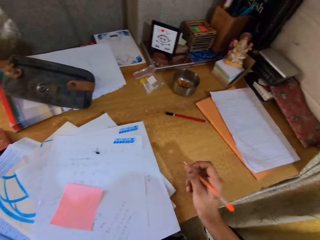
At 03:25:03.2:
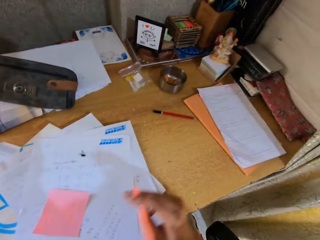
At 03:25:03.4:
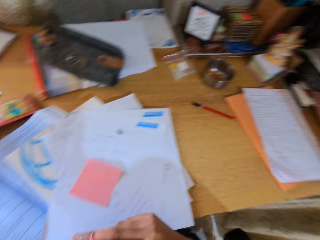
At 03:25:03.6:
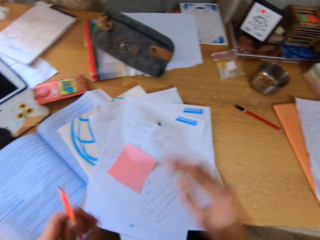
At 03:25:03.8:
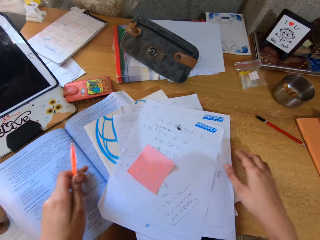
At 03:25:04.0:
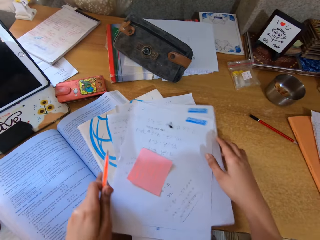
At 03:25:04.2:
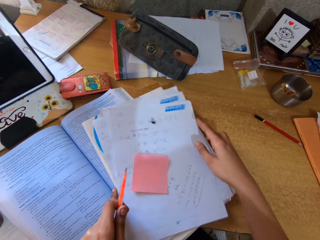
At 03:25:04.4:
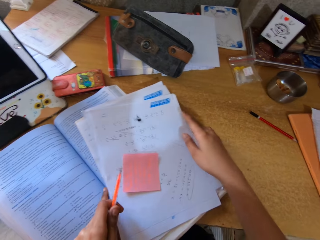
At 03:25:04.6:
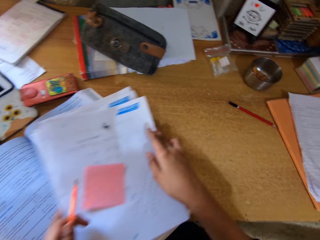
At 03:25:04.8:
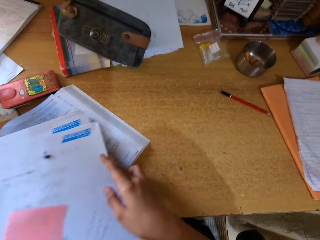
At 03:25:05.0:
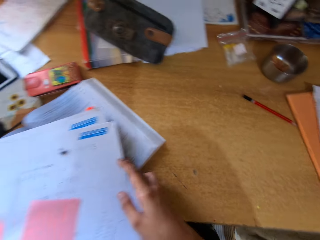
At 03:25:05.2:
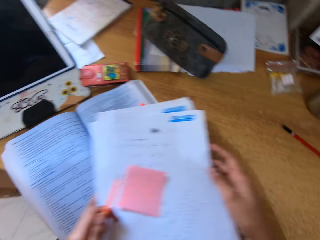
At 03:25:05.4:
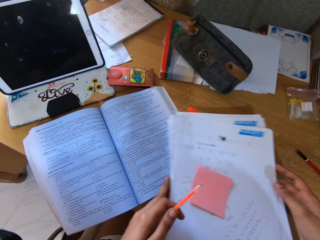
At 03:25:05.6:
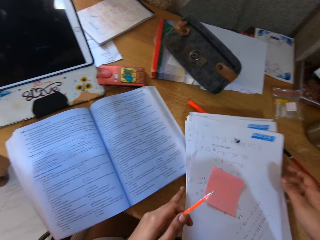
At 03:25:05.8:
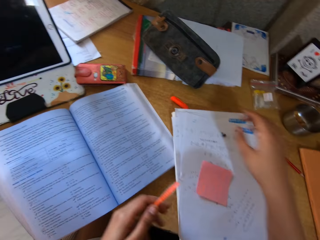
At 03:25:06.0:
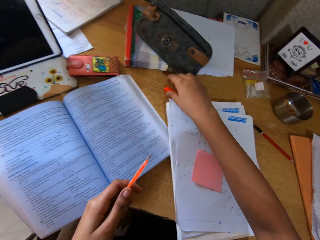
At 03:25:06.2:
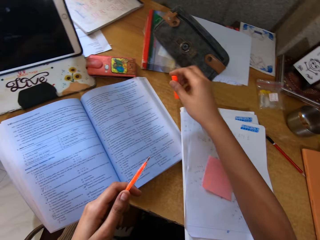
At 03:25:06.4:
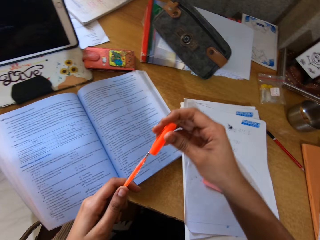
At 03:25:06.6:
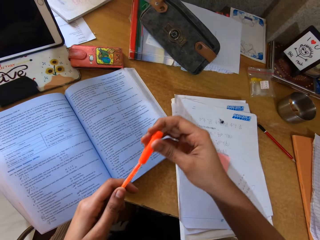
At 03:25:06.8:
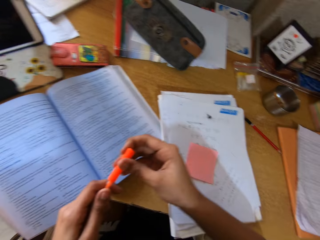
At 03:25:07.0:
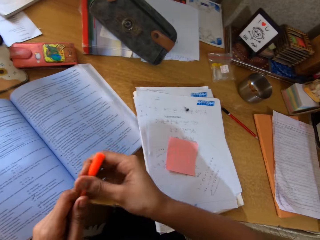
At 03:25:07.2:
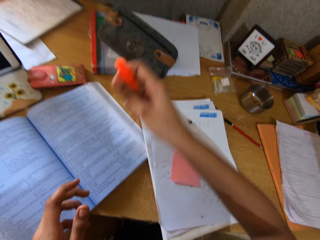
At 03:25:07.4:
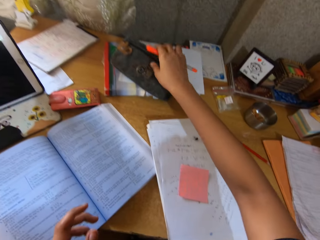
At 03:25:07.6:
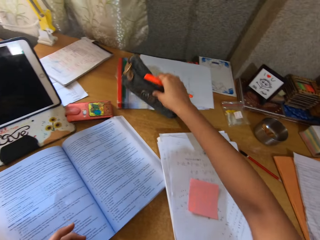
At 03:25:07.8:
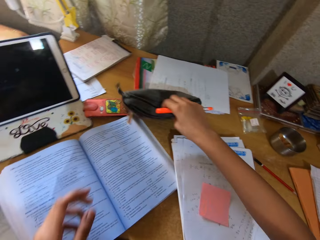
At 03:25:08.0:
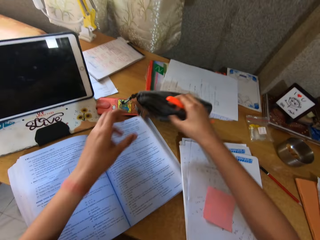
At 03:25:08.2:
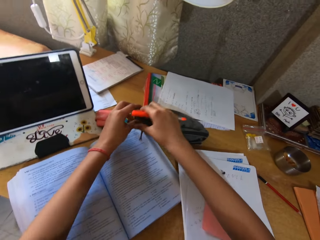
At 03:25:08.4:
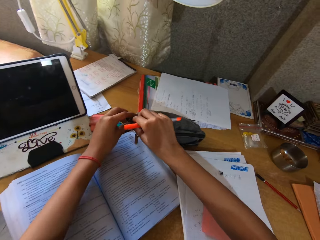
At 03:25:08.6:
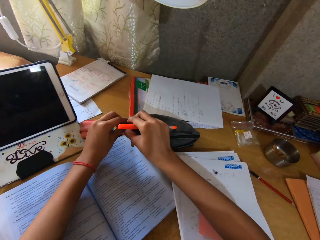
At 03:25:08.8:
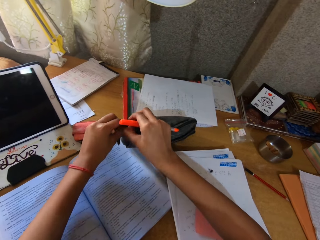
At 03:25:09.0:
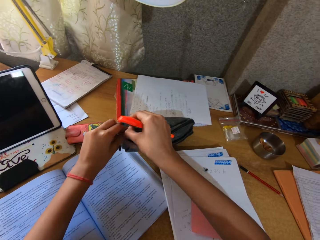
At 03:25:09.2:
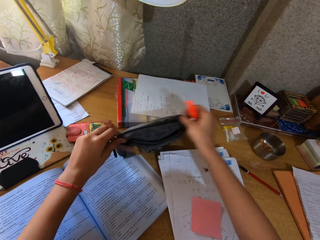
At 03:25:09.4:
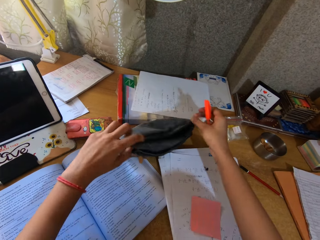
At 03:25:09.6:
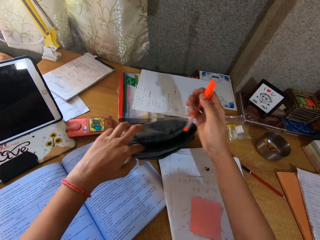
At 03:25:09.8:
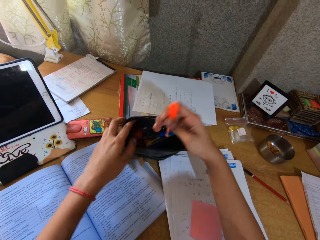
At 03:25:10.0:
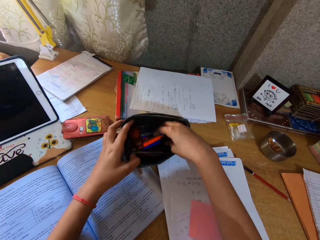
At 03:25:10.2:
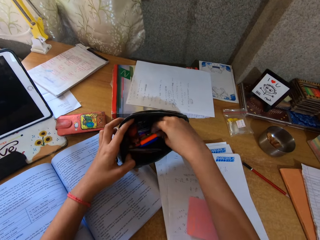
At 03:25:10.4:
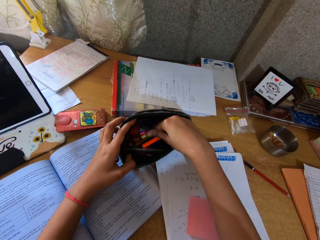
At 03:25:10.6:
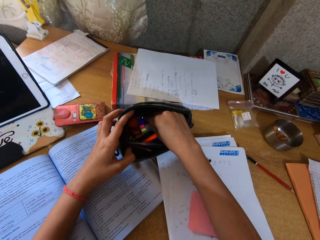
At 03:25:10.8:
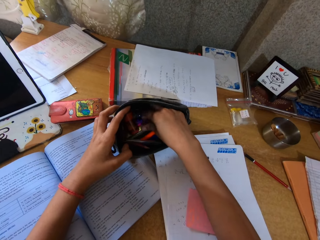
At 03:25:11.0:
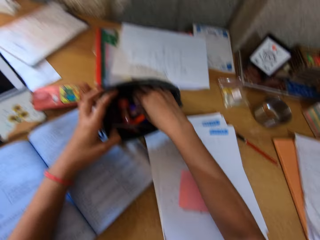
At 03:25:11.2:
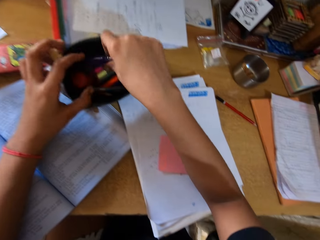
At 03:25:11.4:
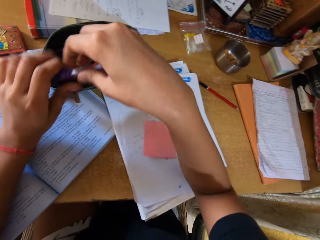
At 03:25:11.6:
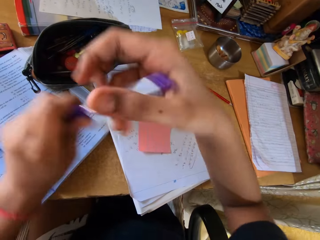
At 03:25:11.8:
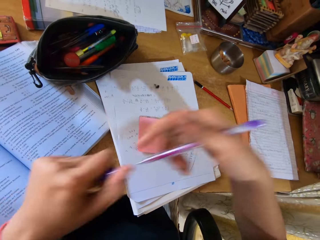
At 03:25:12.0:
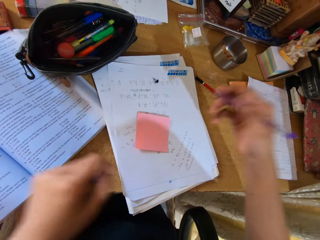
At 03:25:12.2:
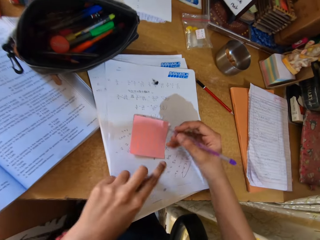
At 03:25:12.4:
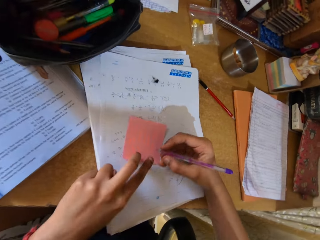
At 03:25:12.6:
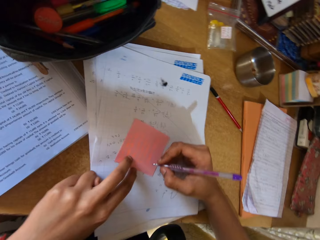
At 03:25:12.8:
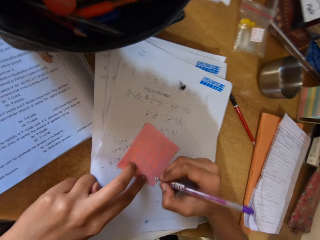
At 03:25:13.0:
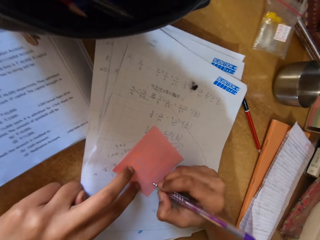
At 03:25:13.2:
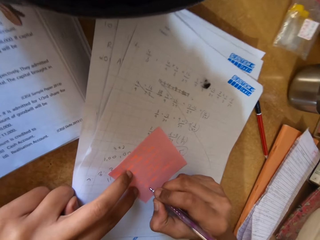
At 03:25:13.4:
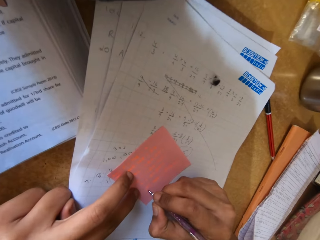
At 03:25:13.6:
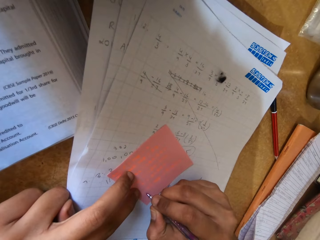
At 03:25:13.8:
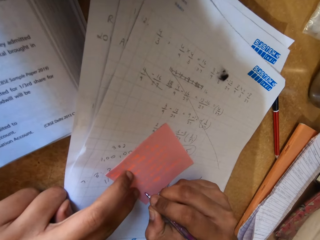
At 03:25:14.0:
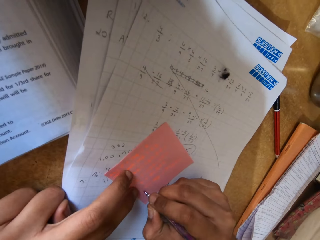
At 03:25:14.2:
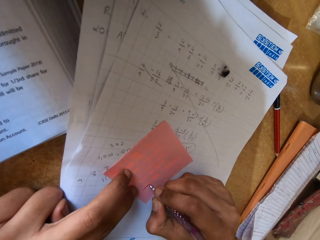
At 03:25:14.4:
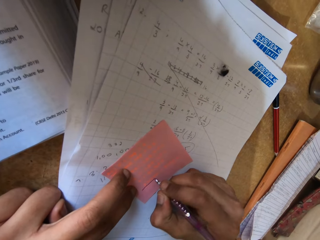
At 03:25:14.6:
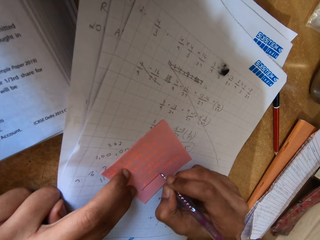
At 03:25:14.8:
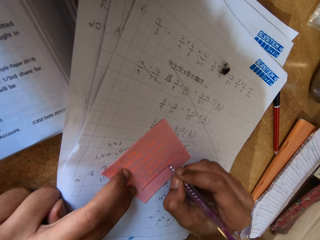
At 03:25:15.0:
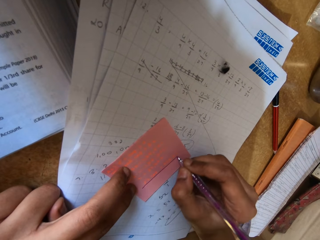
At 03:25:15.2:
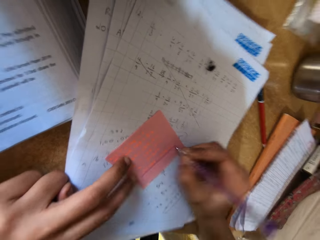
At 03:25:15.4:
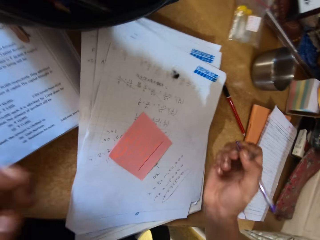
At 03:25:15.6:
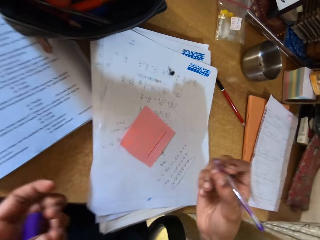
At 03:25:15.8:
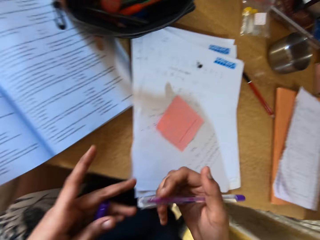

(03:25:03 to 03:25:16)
The camera wearer looks around the room. They move papers on the table. They pick up the pen cap from the table. They put the pen cap on the pen. They pick the purse. They open the zip of the purse. They put pens in the purse. They pick a pen from the purse. They remove the pen cap. They write on the sticky note or note pad with the pen.

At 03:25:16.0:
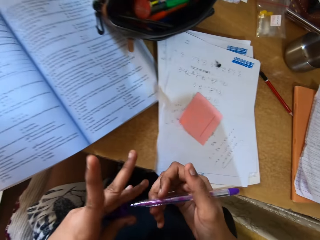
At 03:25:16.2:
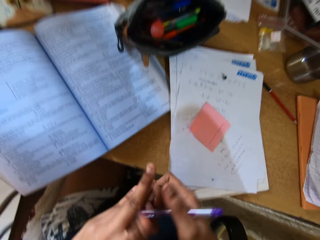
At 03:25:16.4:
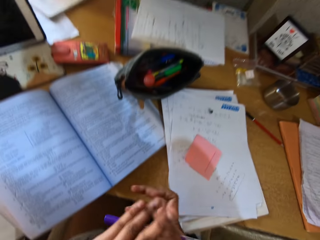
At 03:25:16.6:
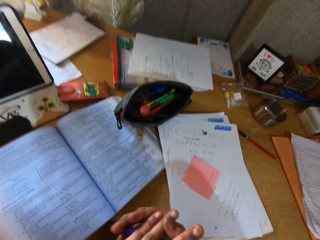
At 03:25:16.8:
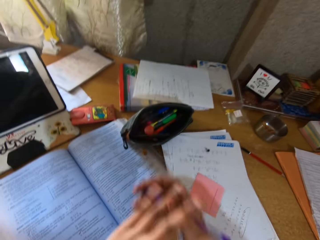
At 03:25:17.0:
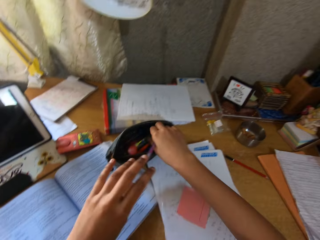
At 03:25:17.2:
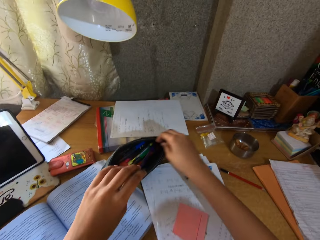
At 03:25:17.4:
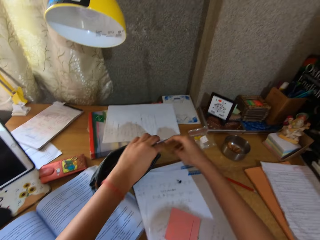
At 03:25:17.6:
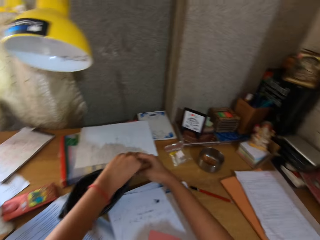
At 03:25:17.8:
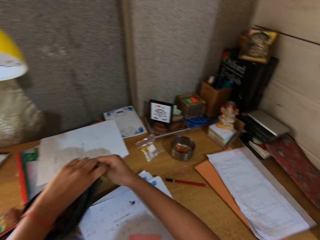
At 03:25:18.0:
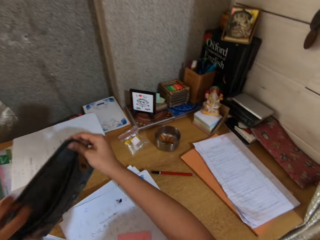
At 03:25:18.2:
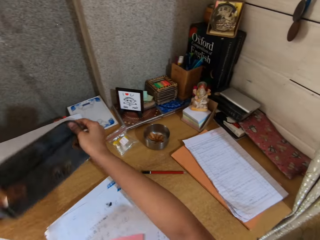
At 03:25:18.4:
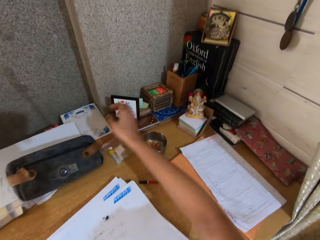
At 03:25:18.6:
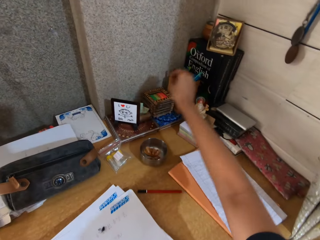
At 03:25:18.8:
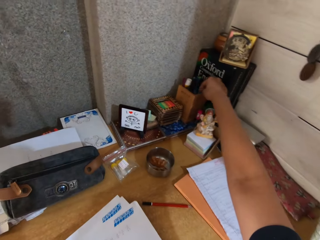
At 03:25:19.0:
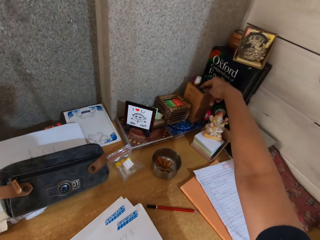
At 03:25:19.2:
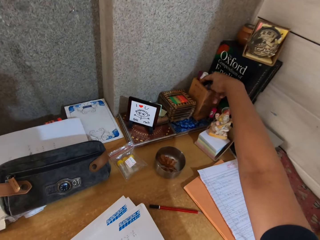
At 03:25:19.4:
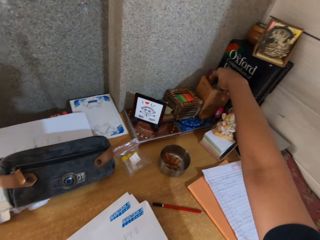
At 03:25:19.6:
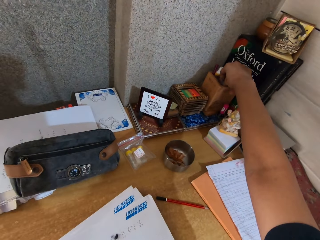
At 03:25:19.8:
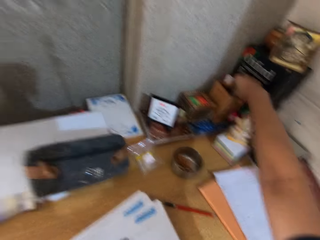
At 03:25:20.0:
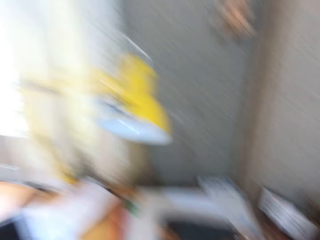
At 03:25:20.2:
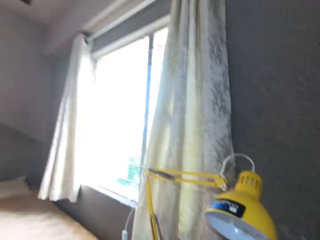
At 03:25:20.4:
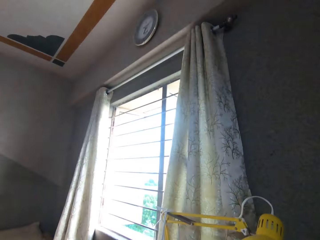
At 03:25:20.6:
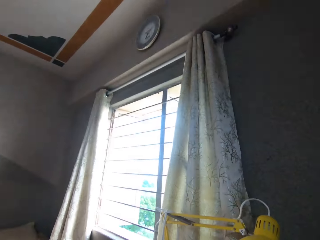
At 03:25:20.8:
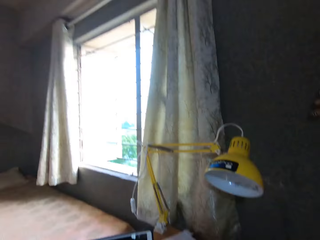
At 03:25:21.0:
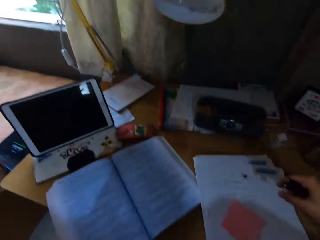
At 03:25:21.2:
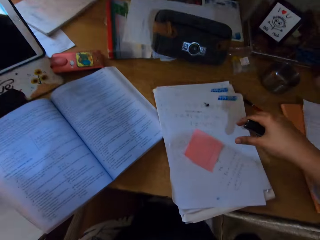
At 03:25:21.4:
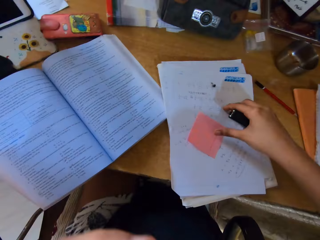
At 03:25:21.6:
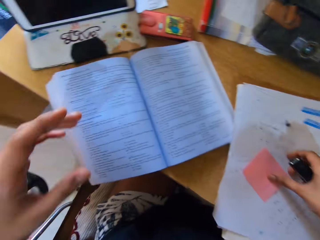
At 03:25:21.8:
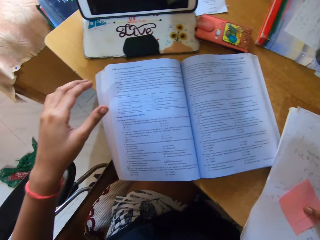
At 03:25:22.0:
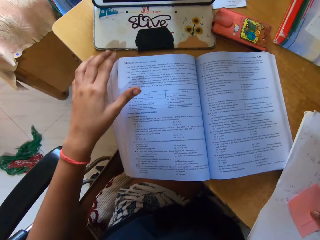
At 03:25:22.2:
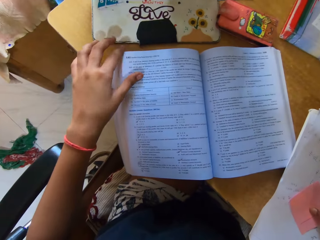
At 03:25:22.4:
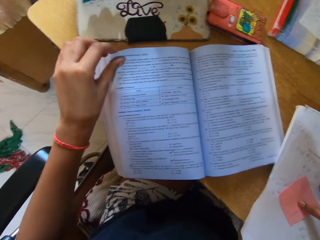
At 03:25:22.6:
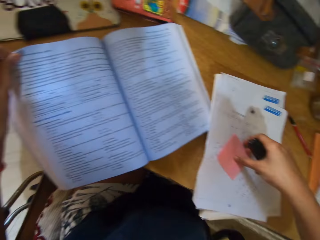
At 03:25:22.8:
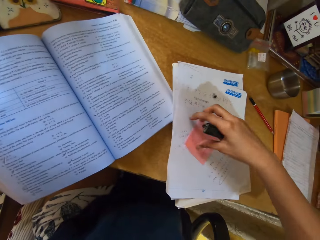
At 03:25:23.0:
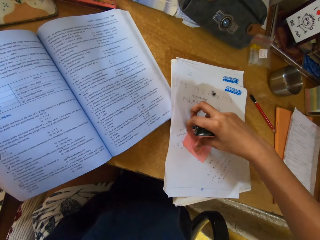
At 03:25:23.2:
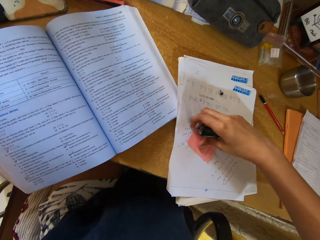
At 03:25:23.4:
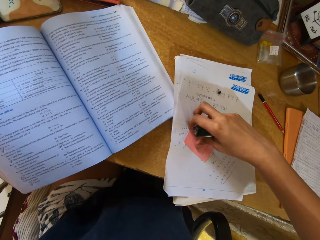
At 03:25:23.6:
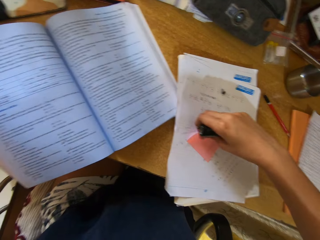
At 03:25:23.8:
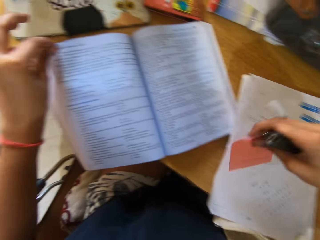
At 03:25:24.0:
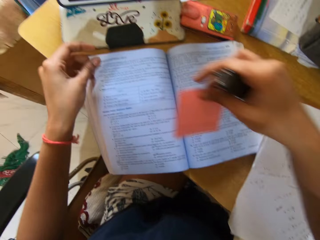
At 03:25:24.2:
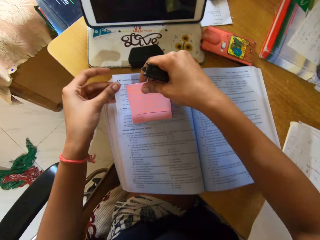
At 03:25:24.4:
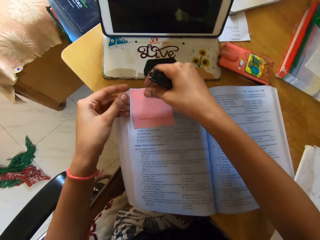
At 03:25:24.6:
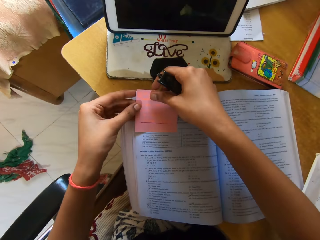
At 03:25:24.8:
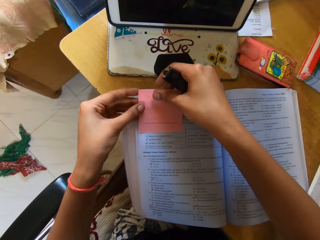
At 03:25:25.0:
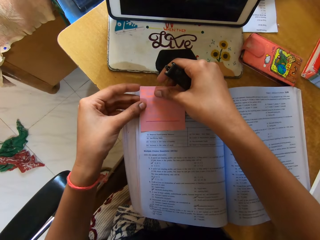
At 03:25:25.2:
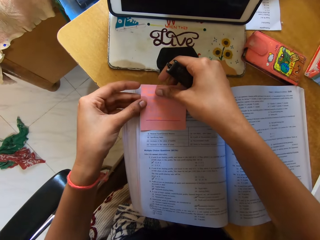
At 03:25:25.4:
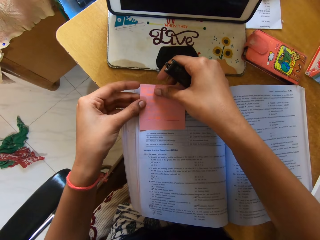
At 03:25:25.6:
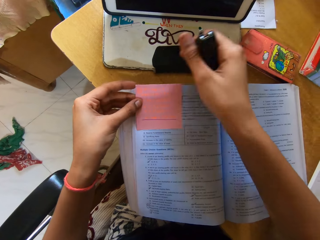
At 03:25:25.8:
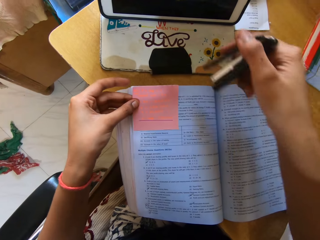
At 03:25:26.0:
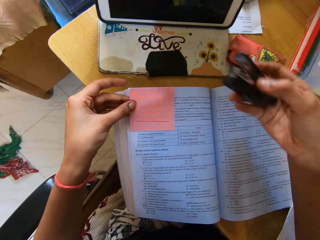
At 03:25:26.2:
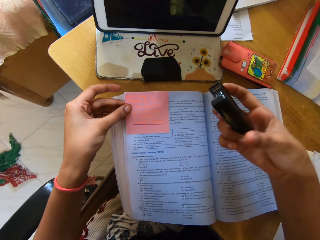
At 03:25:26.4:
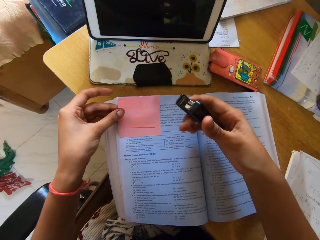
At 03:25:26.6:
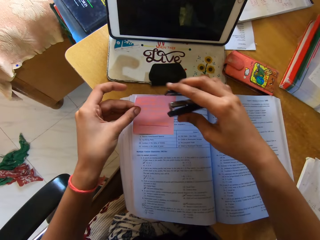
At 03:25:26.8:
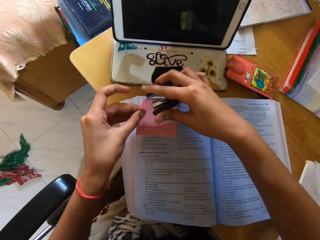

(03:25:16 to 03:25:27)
The camera wearer puts the pen cap on the pen. They put pens in the purse. They close the purse zip. They sing in the room. They put the purse on the table. They pick a stapler. They look around the room. They hold the note pad. They hold a page of the book. They put the note pad on the book.
